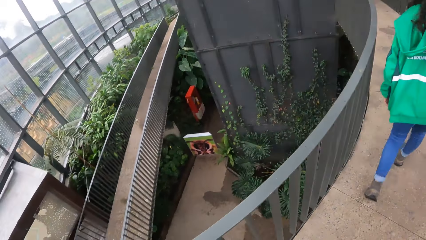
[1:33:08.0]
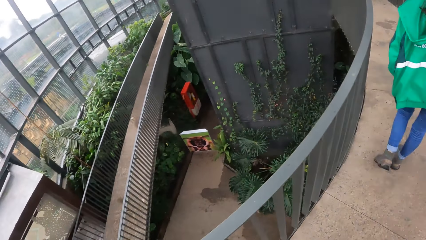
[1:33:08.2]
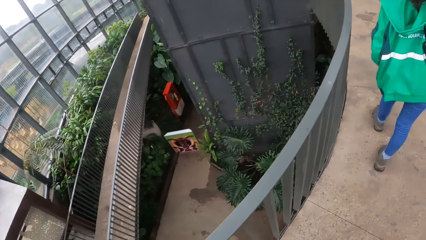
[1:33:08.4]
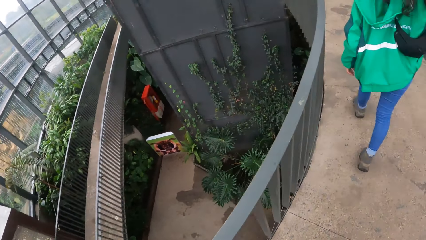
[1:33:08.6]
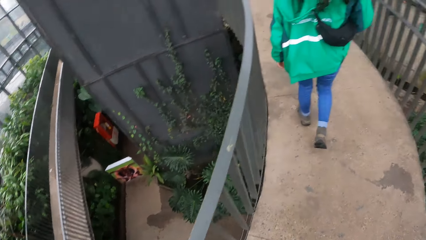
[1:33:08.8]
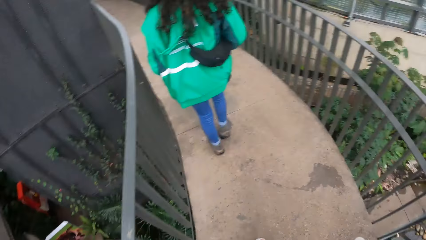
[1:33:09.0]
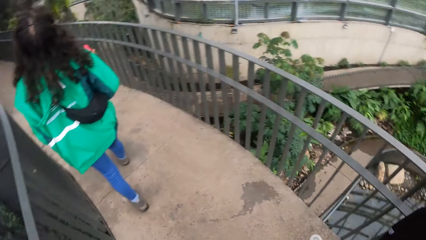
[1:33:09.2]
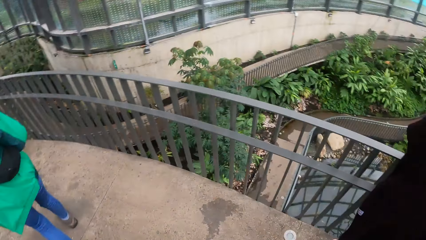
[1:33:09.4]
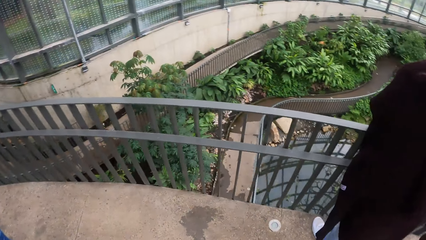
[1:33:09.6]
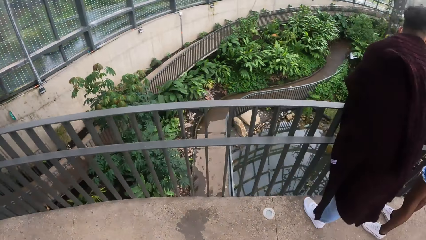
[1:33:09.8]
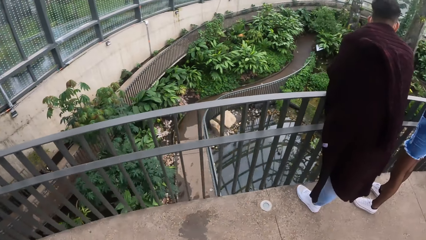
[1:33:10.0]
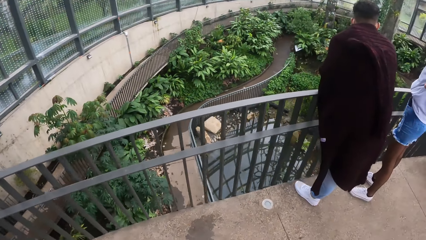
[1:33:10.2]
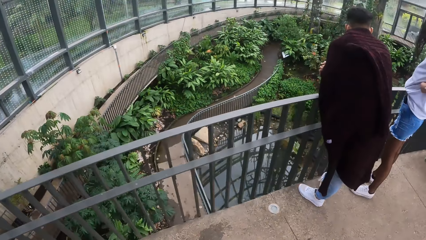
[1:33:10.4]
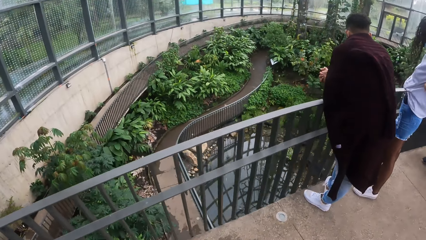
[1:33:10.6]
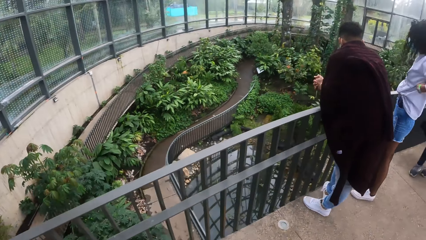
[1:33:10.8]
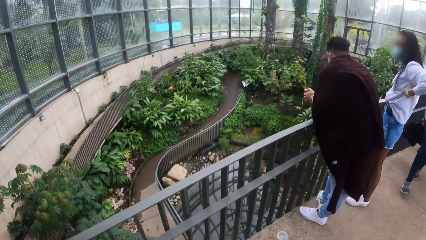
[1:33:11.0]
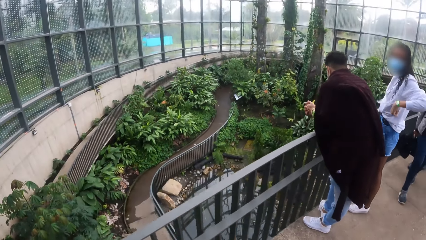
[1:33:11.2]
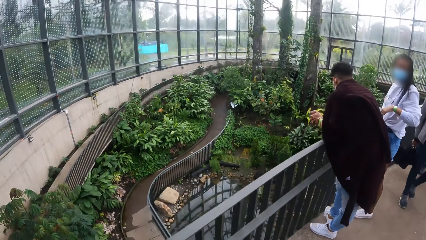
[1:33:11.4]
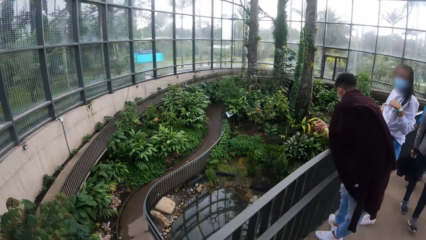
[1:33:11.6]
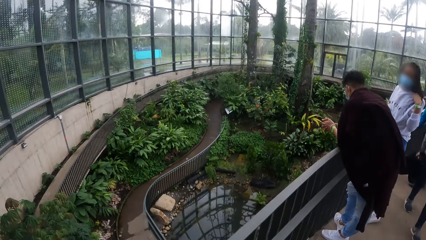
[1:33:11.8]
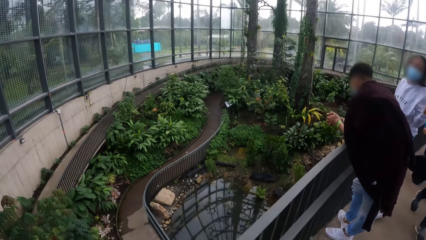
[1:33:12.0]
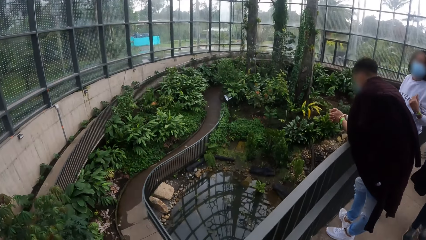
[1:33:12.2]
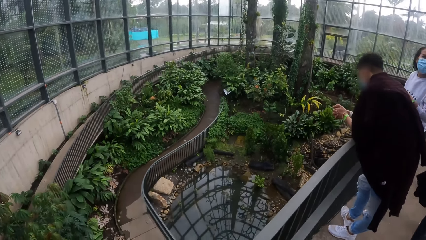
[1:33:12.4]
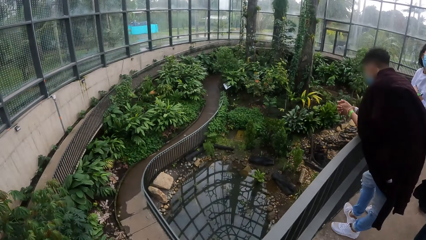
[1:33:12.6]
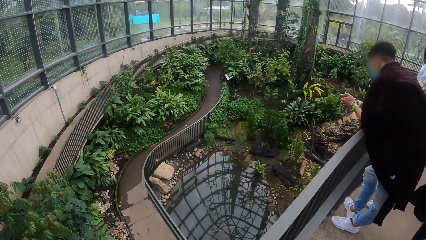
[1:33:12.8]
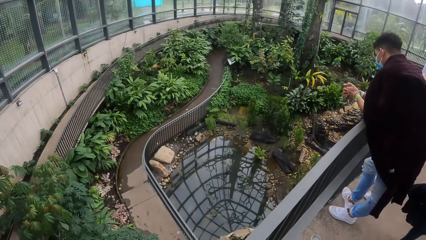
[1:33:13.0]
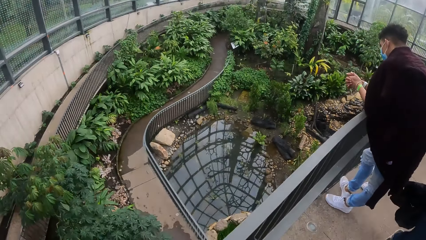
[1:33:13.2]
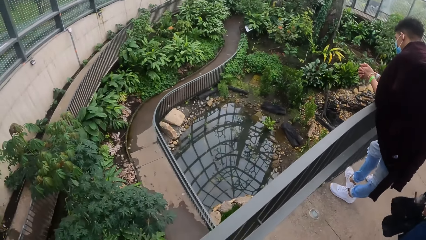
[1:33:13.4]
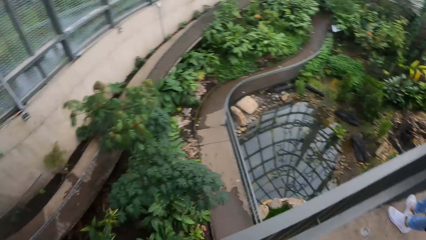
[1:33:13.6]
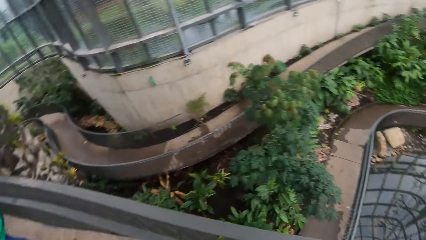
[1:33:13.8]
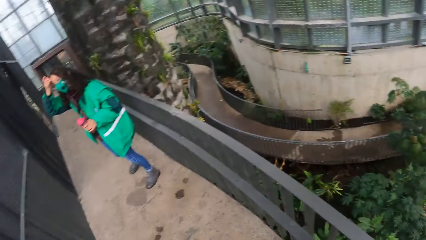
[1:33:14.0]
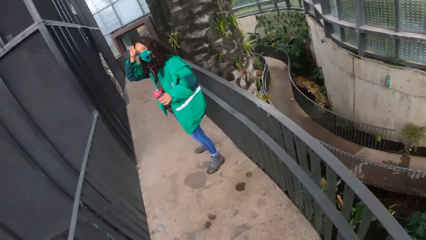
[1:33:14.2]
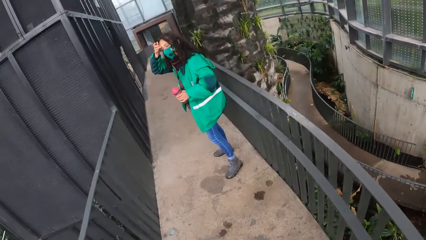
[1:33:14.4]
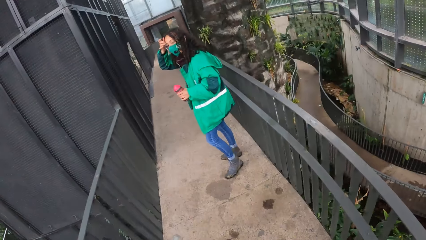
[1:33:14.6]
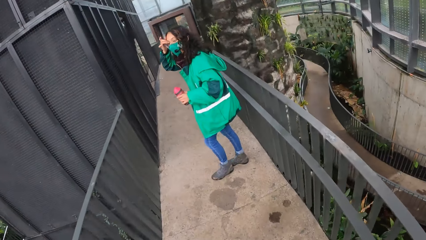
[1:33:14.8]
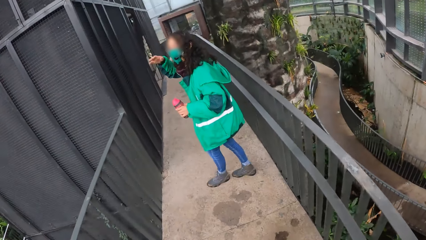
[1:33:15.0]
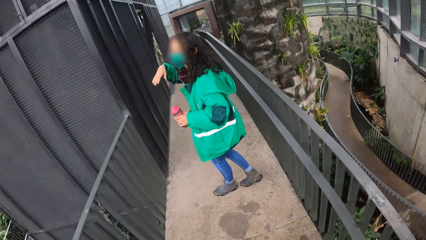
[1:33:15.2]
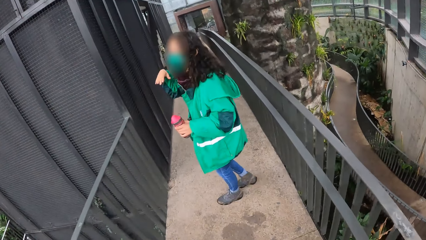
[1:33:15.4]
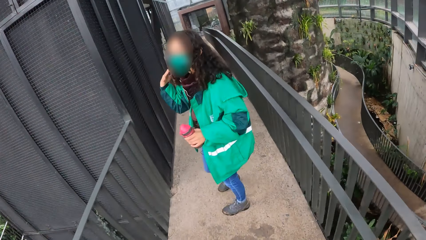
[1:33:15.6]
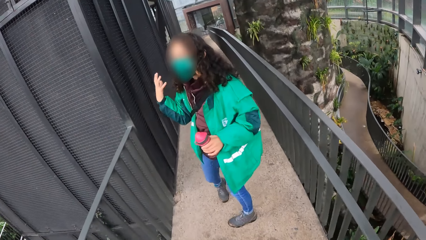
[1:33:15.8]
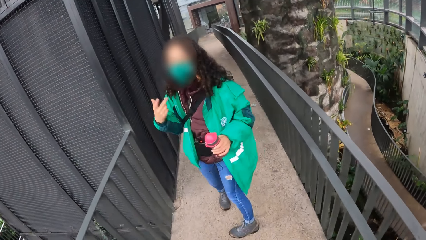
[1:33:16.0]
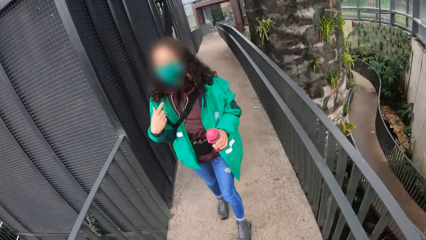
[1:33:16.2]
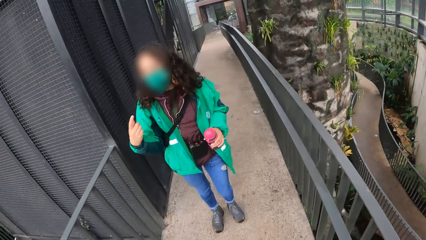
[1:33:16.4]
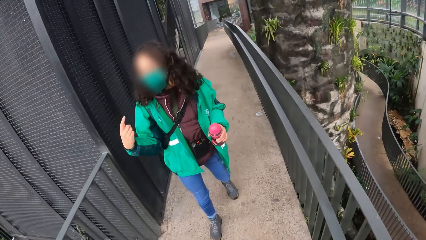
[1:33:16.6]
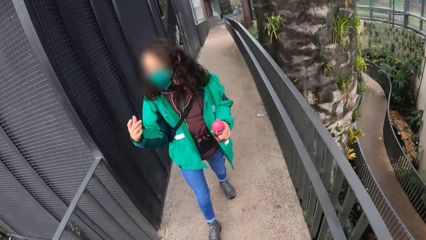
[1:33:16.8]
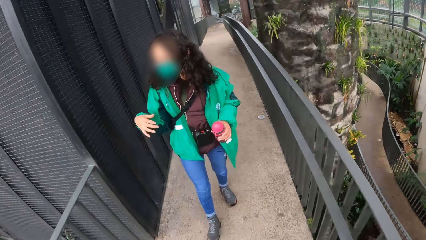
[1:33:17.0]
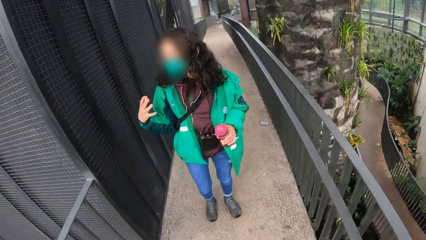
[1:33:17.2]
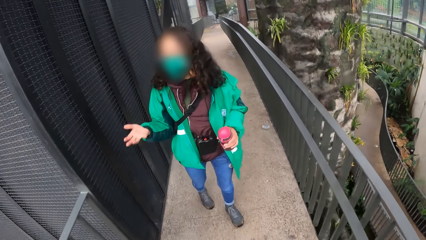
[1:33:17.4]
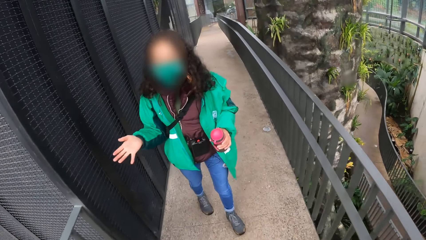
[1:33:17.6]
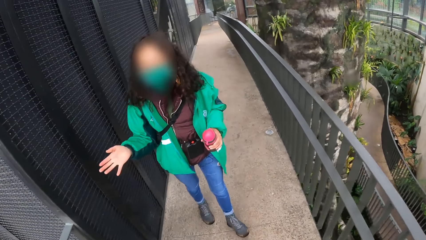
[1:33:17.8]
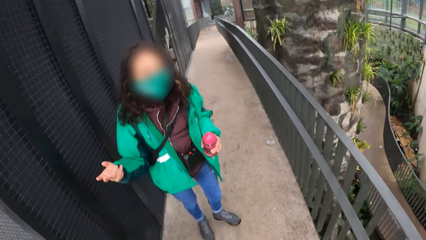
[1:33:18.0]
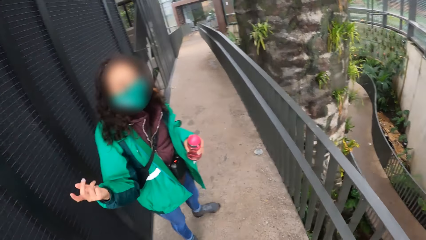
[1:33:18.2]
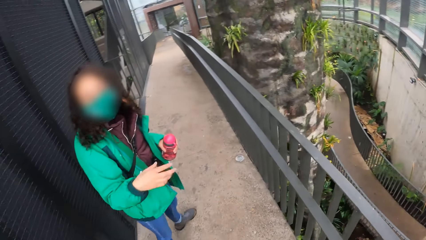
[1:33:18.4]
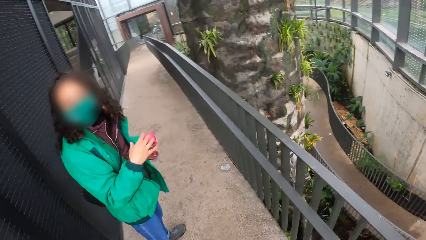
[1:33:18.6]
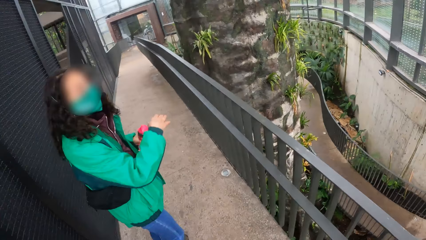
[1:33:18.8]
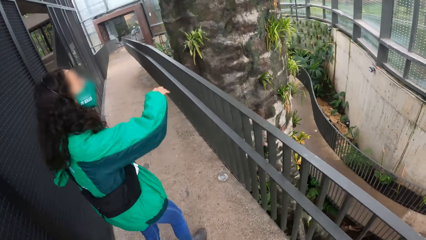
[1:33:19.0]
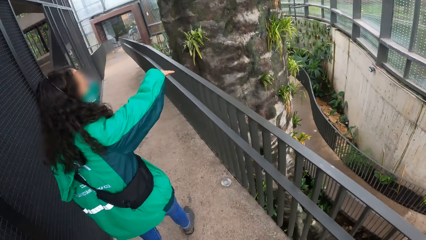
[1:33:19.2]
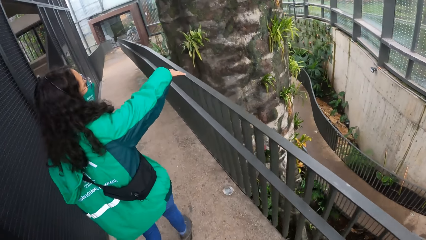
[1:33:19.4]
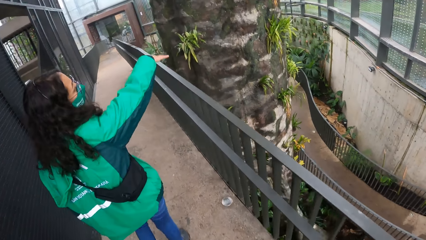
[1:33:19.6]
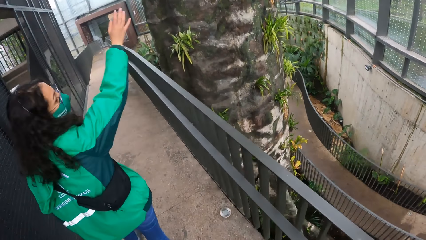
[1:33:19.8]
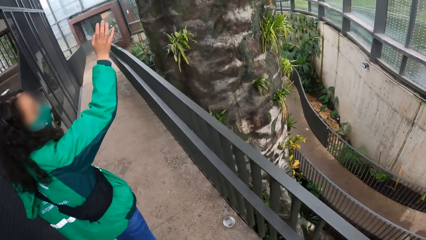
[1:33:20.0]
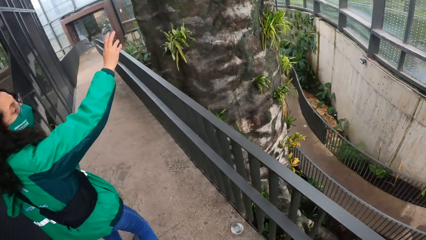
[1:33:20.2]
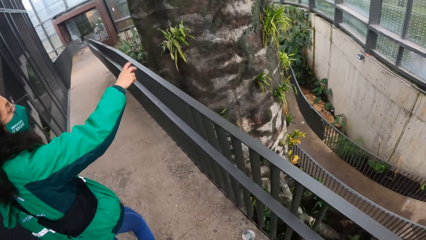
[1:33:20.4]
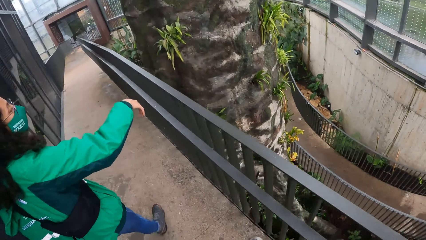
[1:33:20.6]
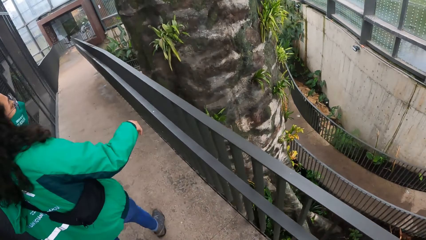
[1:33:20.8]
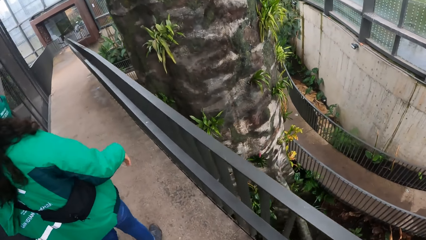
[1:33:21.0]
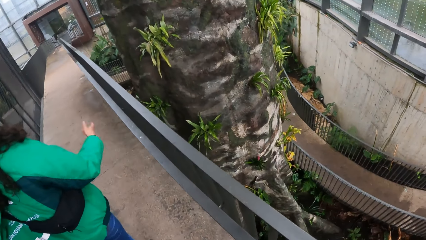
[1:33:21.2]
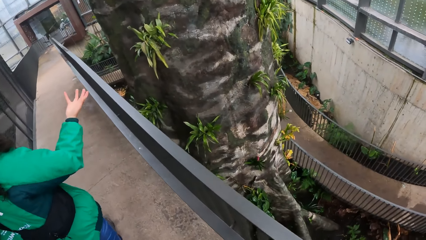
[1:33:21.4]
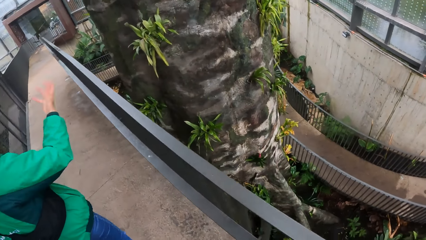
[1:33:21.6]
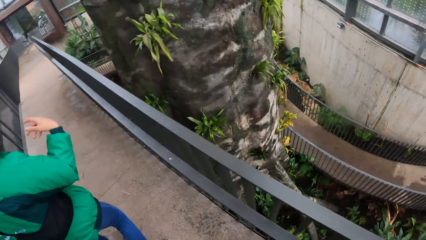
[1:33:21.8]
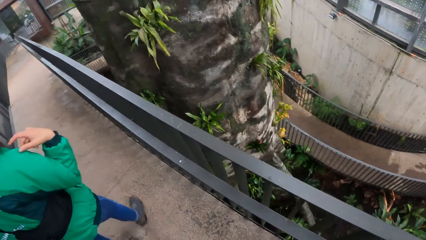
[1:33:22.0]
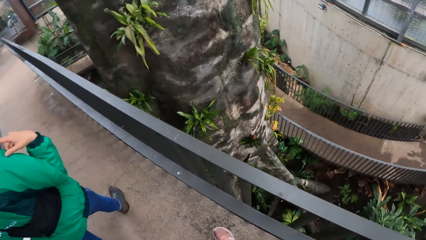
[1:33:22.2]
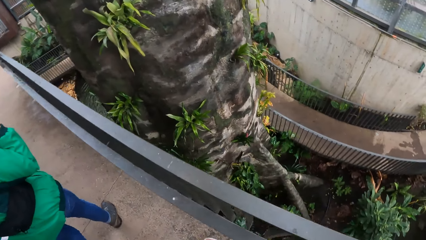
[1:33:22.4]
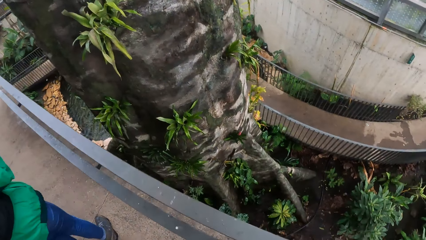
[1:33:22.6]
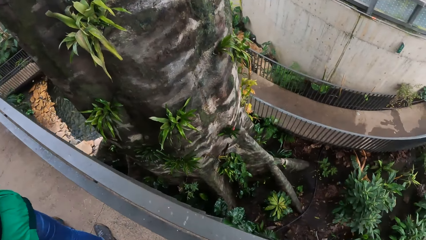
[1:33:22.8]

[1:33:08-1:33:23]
The tour guide addresses the camera wearer and the group of people. The camera wearer is talking to a person.
